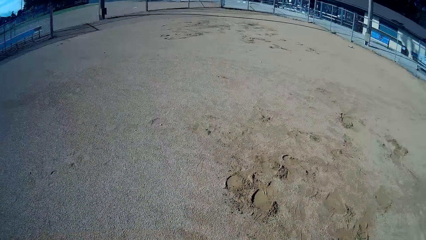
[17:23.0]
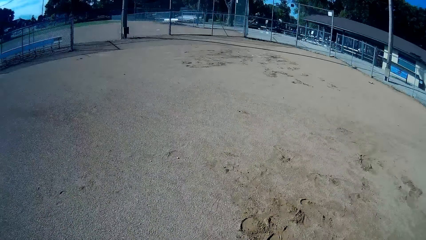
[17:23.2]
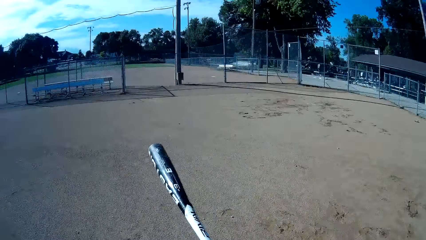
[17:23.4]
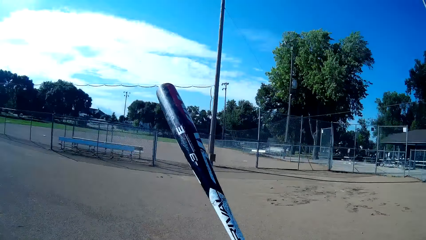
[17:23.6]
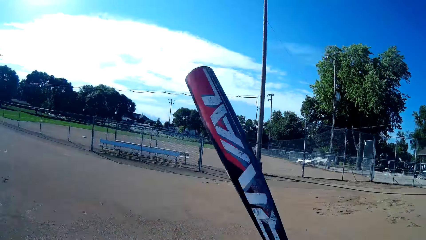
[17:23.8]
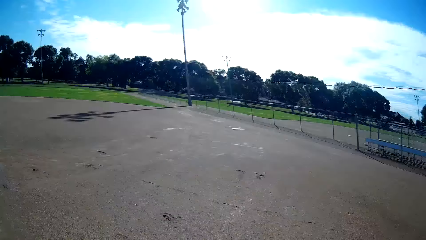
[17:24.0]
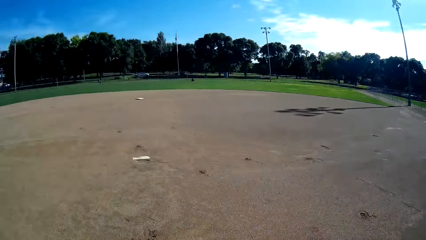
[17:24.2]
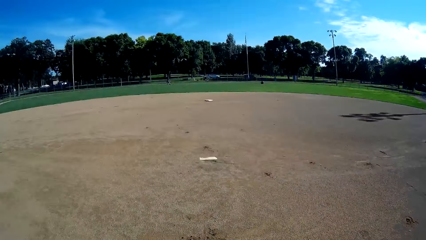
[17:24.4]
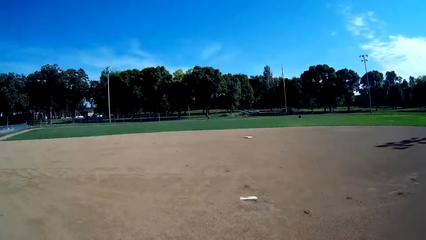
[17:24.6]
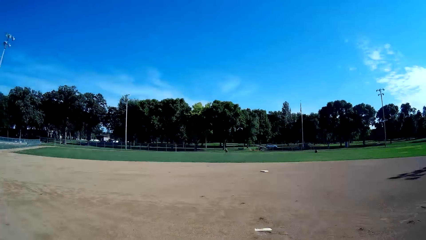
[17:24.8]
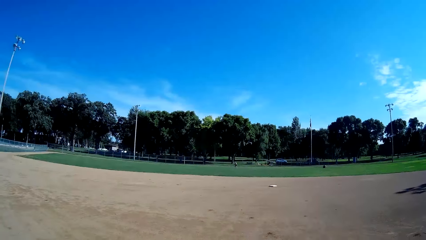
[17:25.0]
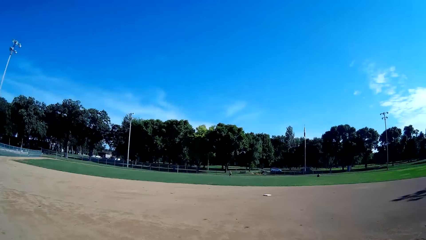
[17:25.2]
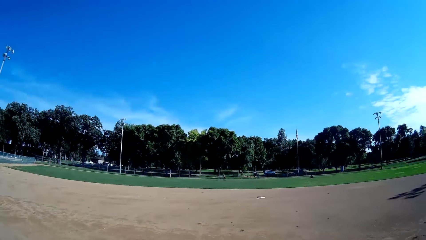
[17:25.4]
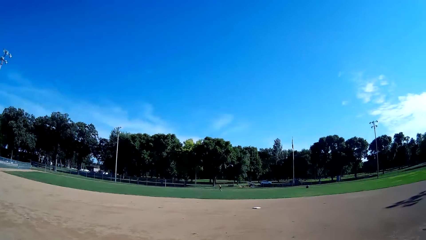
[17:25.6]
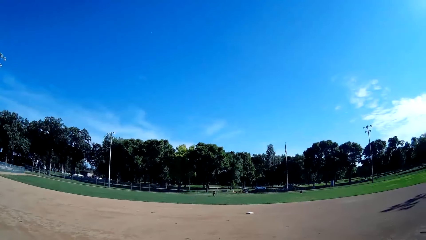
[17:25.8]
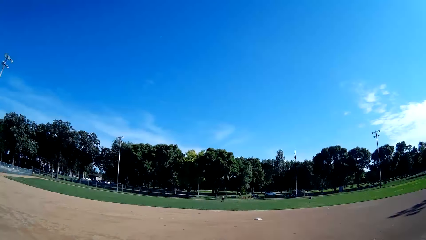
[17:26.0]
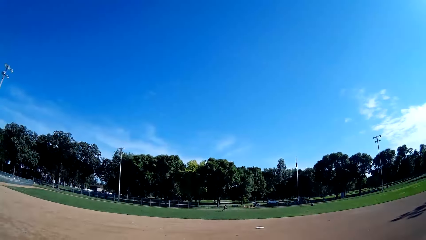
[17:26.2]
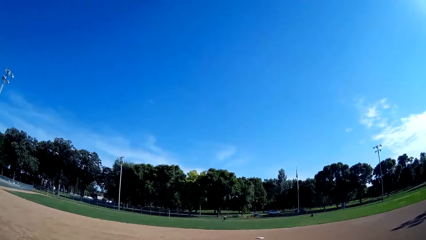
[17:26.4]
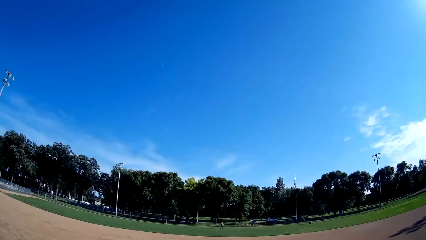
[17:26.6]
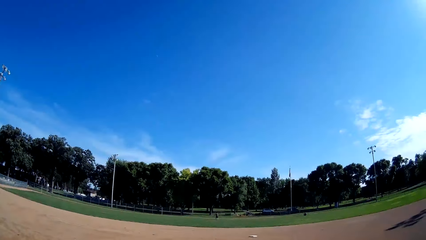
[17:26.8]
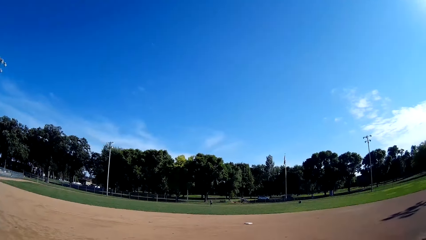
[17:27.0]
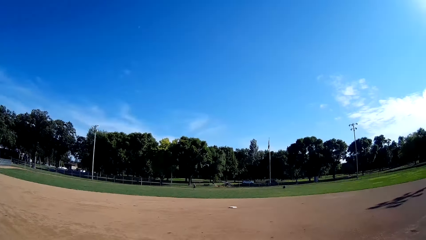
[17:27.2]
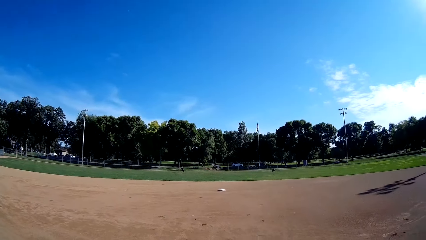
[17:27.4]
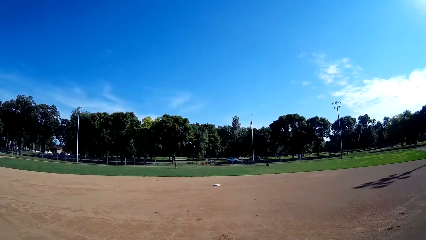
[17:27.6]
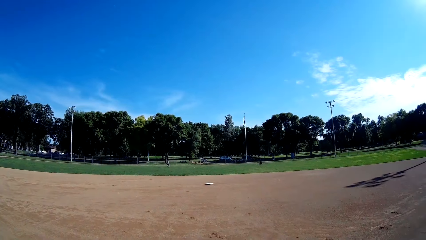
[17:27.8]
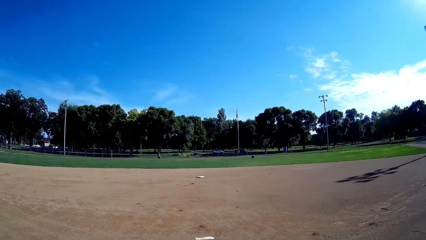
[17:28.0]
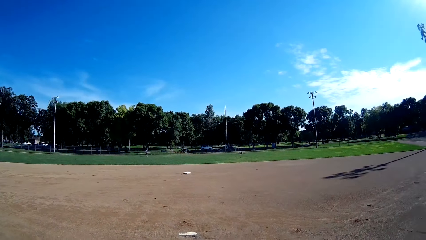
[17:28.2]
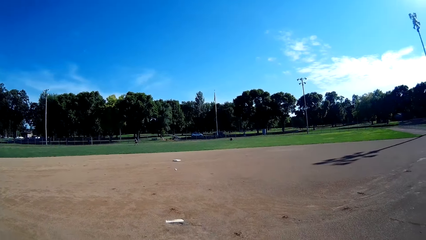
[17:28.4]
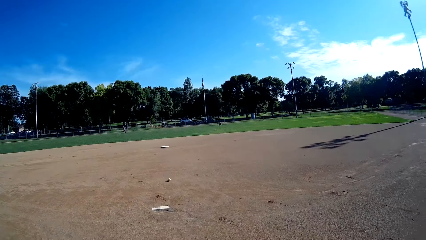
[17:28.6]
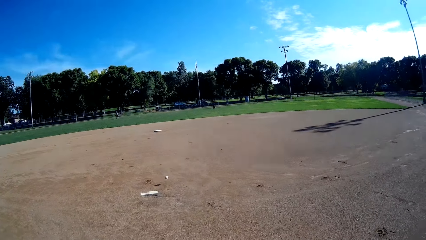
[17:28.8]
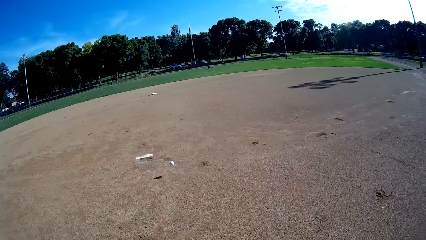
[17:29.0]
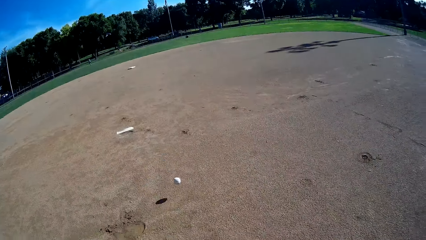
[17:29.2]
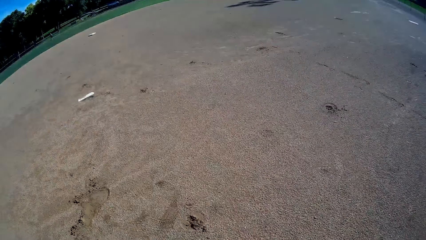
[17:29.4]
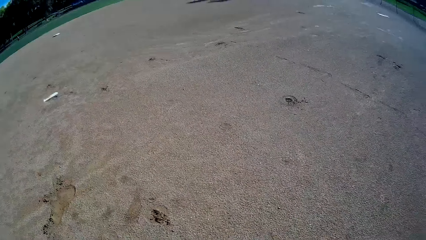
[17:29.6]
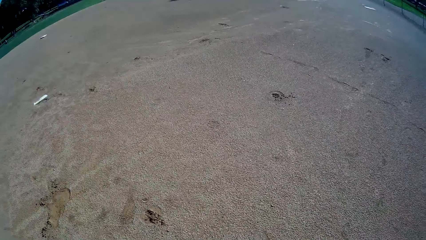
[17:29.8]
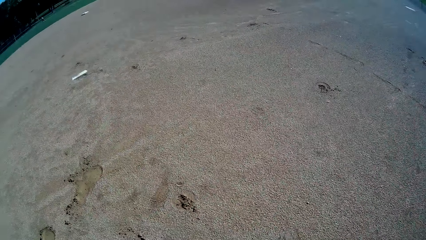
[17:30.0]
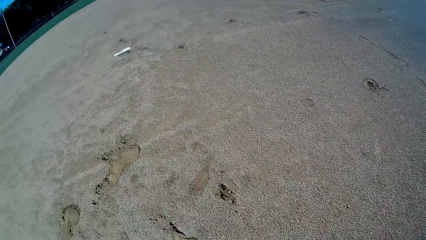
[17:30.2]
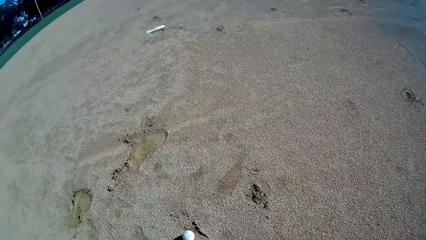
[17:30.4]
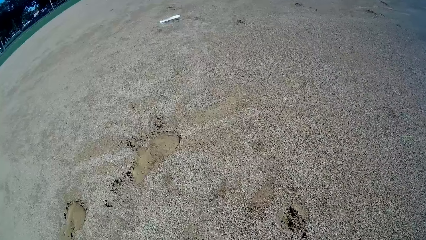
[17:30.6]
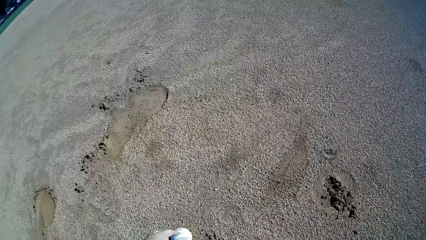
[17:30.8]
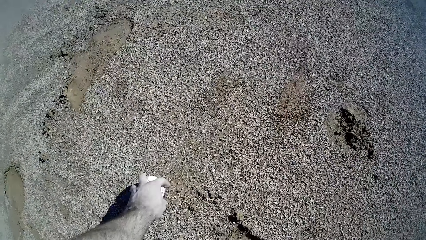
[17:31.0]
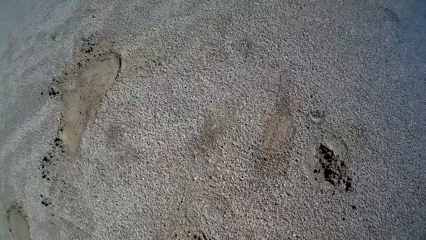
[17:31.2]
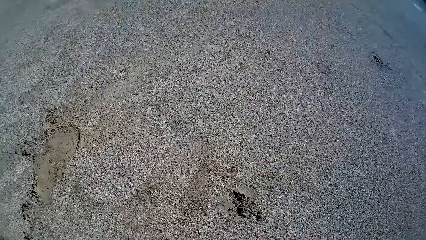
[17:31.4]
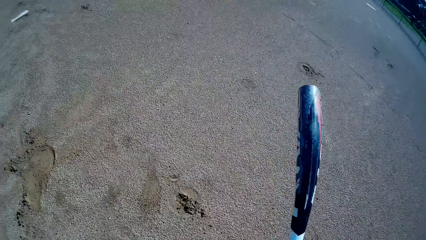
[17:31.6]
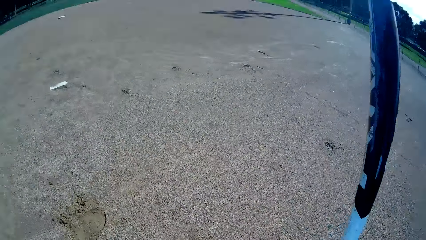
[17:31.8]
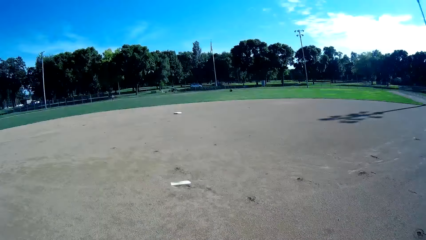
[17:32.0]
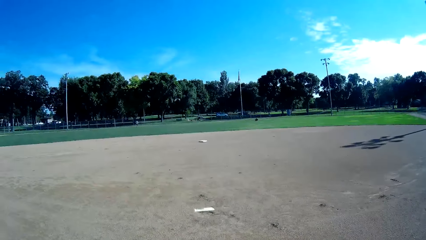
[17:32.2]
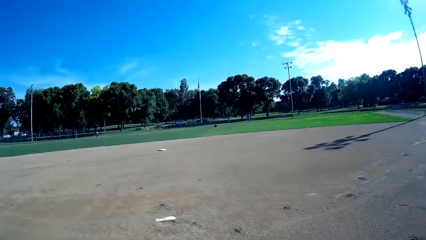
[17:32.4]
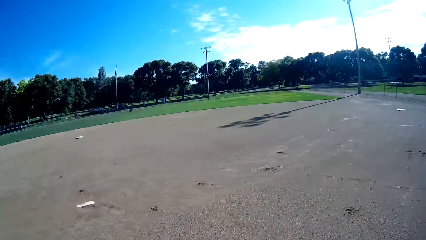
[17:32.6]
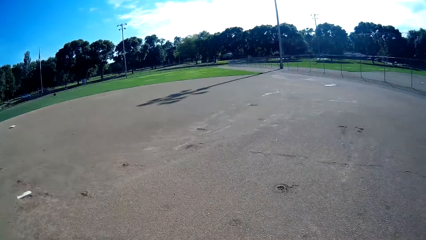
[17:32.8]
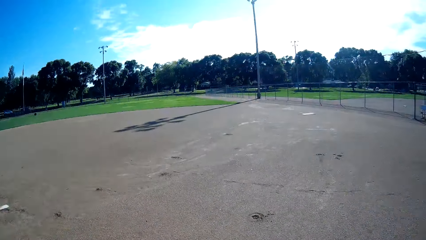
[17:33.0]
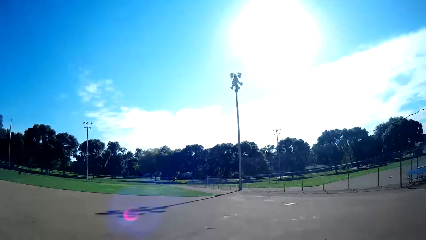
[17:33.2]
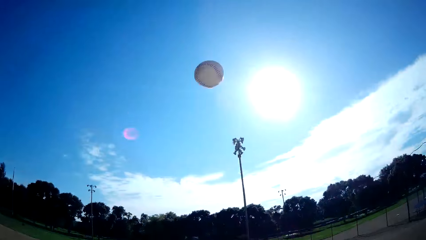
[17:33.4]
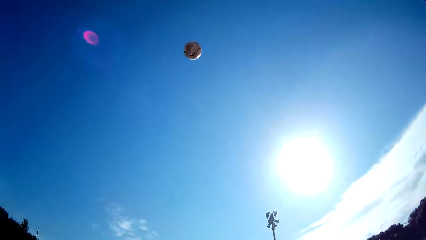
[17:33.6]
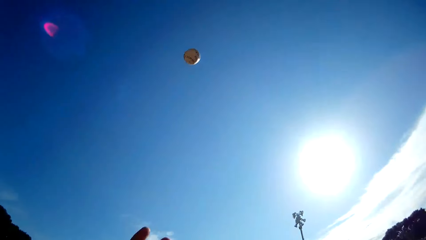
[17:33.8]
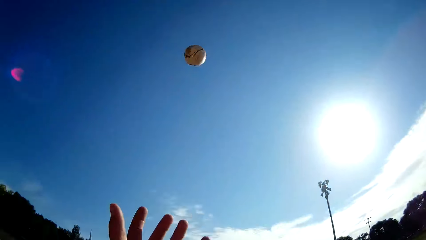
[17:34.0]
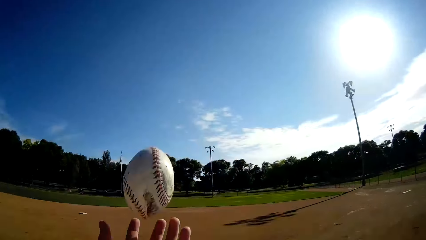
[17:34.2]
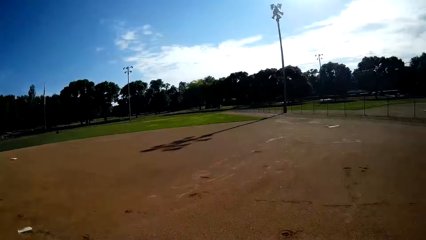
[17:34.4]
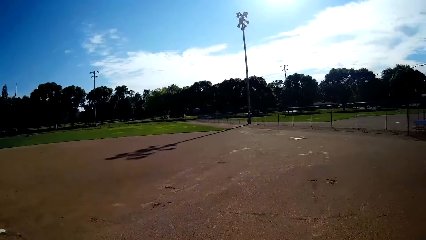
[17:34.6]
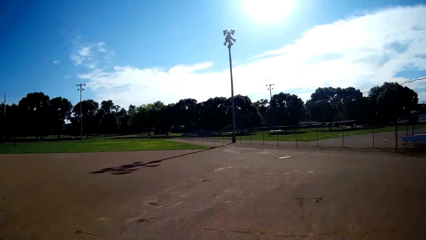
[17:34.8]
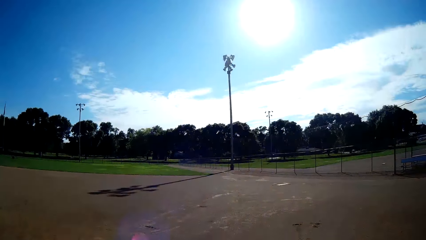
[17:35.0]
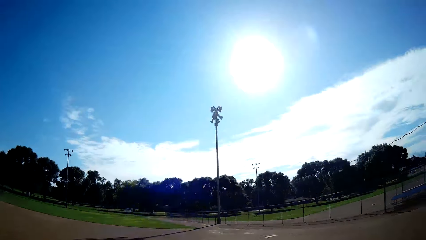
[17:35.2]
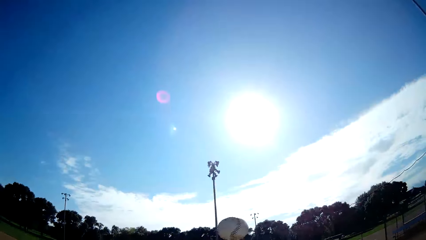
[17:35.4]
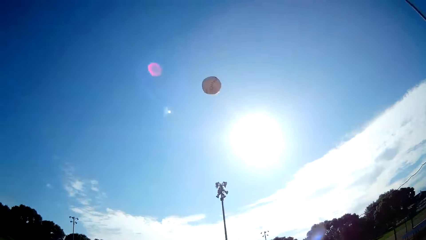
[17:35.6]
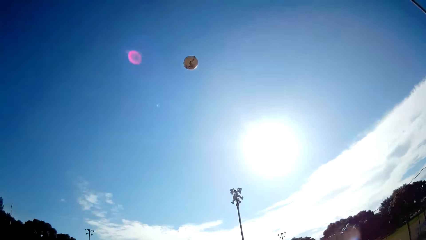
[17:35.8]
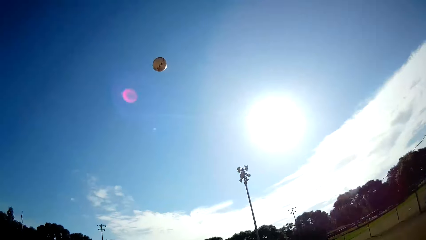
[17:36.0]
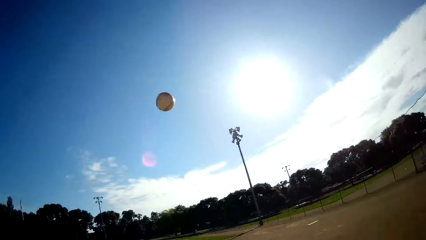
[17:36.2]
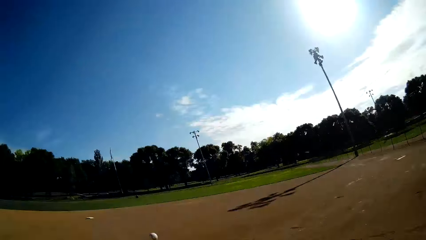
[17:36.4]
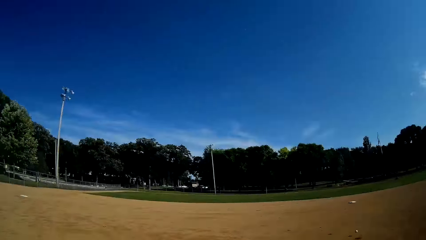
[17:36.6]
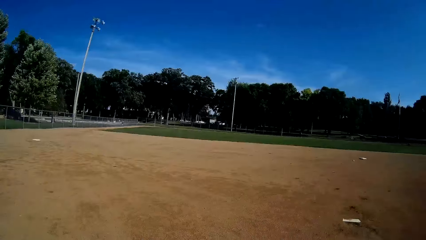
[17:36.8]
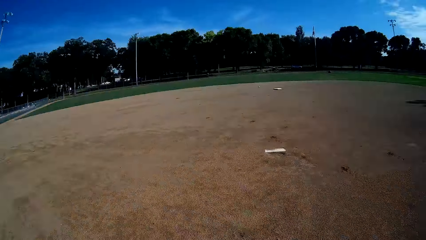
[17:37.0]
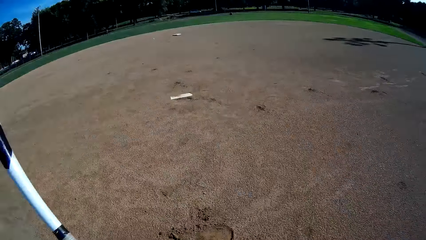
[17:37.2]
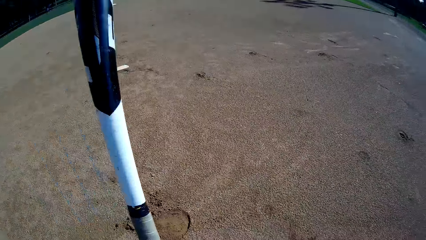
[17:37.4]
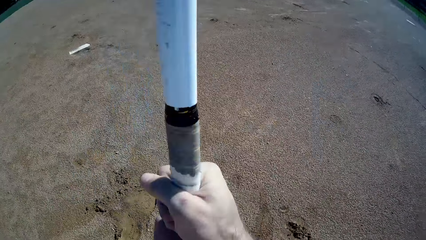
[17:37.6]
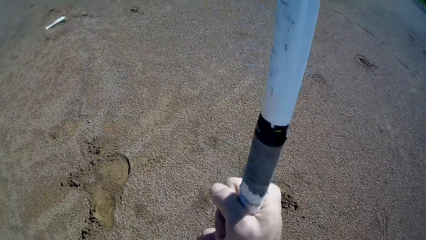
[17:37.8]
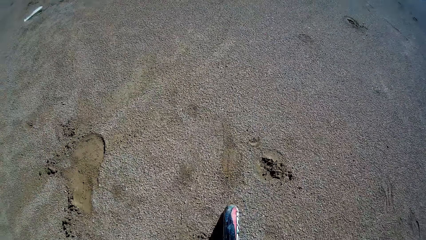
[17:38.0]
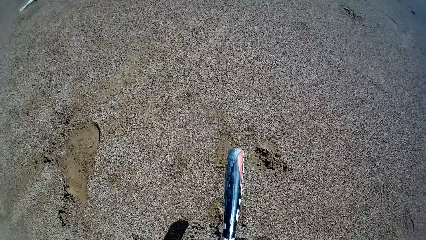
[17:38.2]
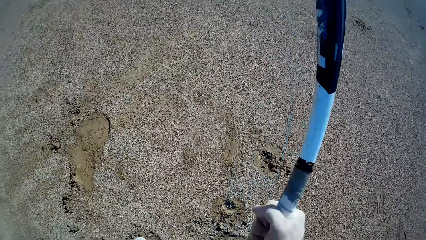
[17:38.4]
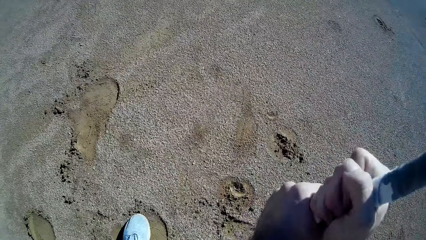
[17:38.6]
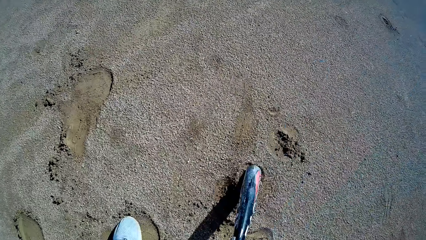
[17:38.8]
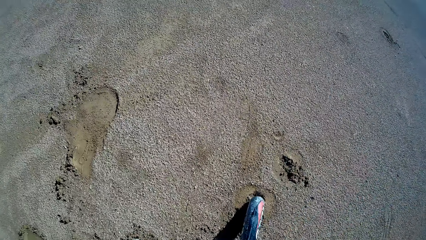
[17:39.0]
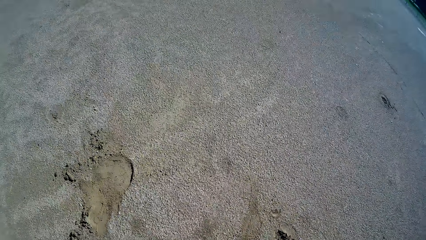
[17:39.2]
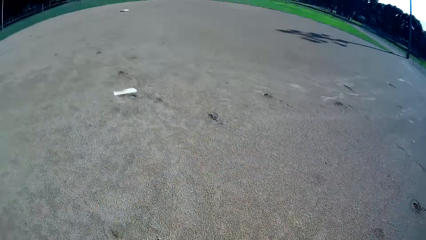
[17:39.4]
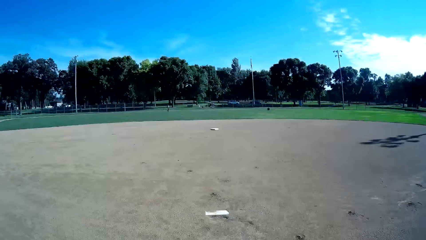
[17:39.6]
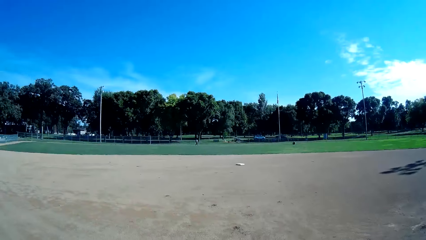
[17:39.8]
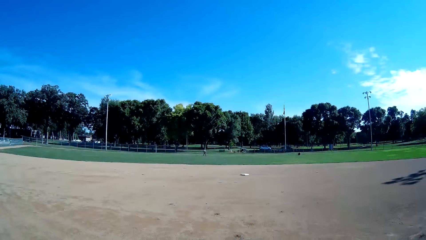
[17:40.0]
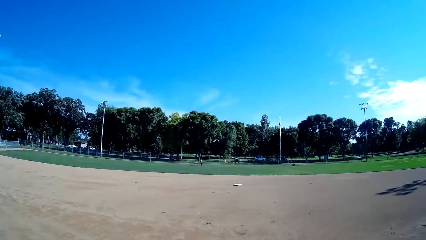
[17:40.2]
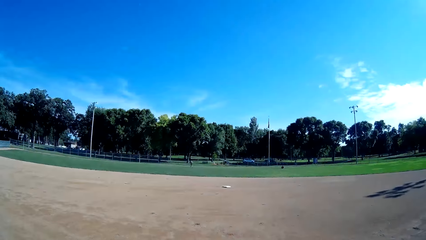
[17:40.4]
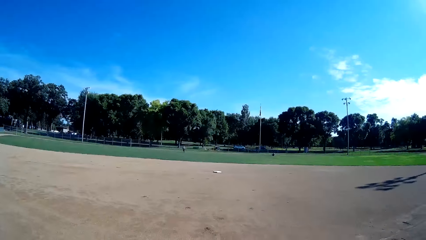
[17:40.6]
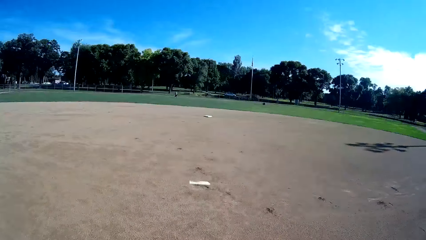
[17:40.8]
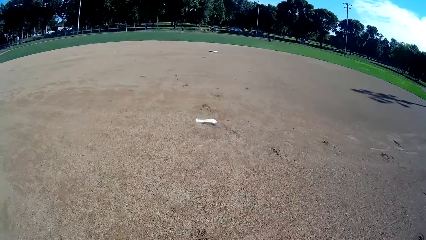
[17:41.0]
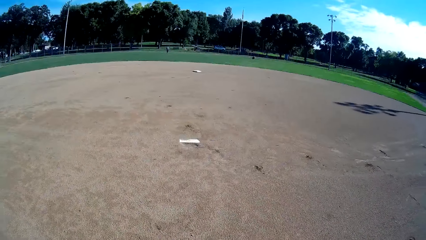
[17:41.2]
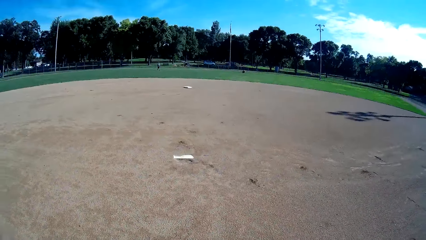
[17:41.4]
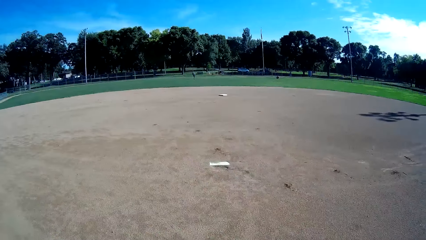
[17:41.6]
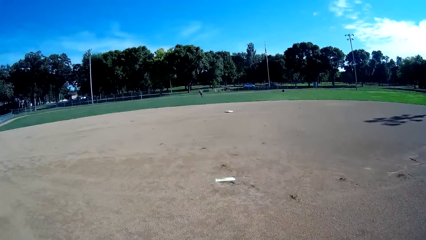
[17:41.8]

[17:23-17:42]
A man throws a baseball to the camera wearer. The camera wearer picks up the ball from the ground. He throws the ball up, catches the ball with his hands, and throws the ball up. He hits the ball using a cricket bat towards the man. He hits the ground using the cricket bat twice.
